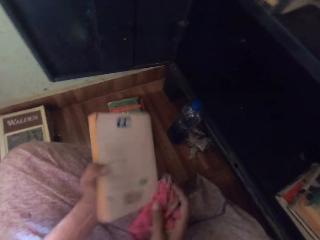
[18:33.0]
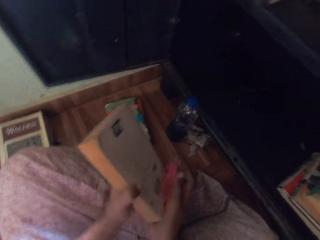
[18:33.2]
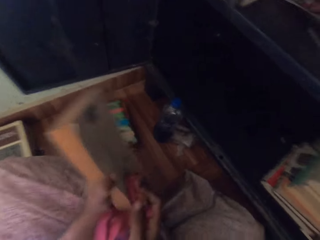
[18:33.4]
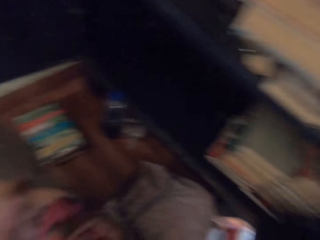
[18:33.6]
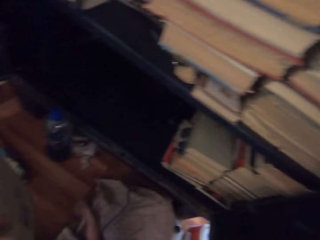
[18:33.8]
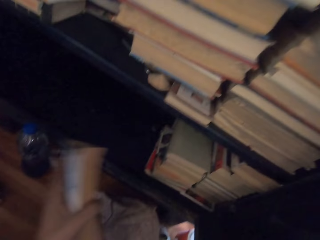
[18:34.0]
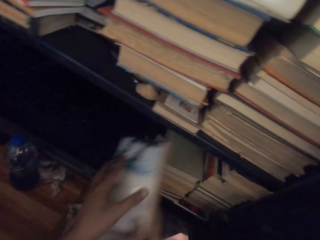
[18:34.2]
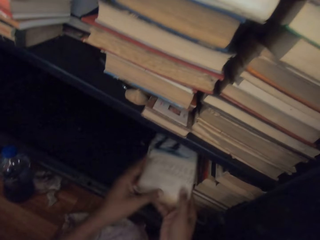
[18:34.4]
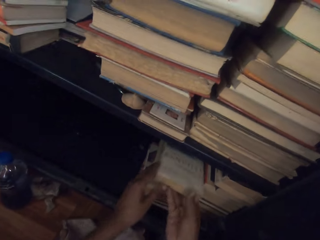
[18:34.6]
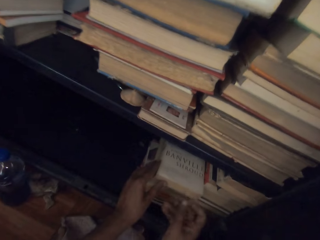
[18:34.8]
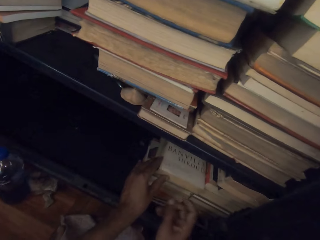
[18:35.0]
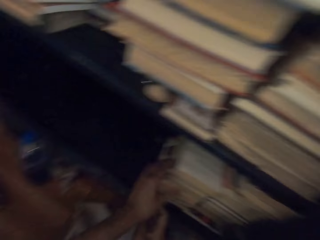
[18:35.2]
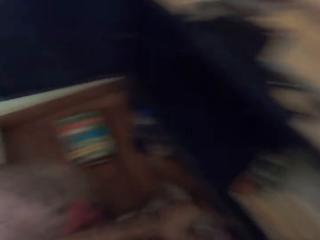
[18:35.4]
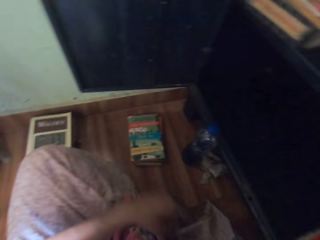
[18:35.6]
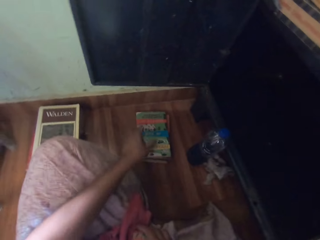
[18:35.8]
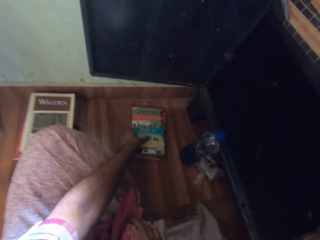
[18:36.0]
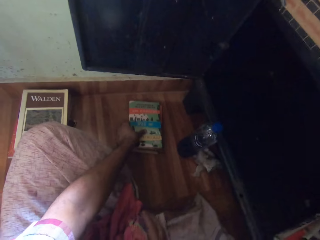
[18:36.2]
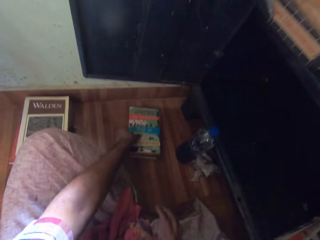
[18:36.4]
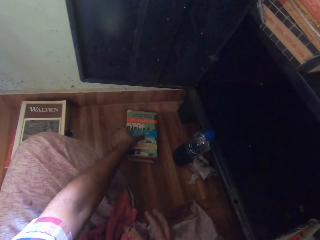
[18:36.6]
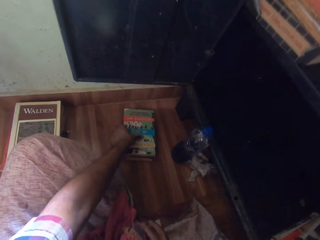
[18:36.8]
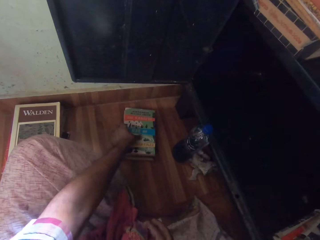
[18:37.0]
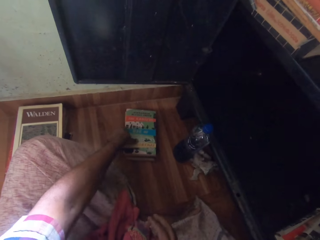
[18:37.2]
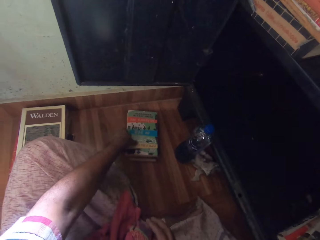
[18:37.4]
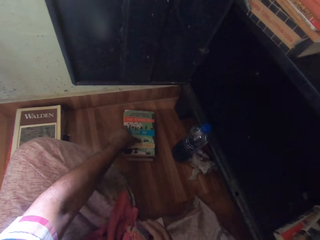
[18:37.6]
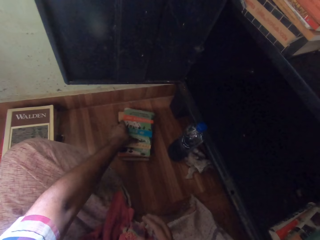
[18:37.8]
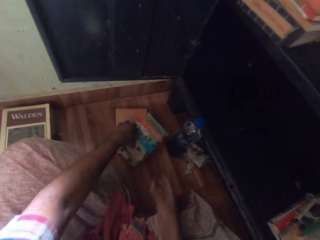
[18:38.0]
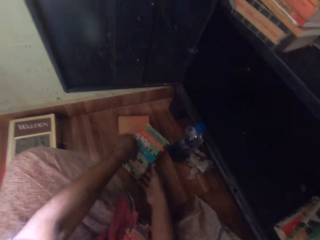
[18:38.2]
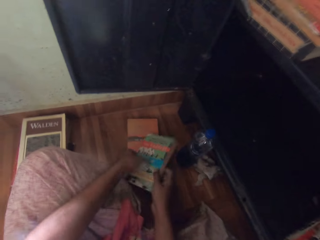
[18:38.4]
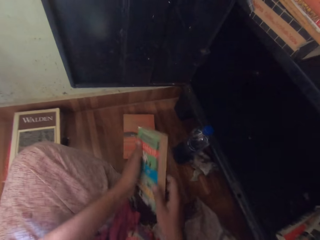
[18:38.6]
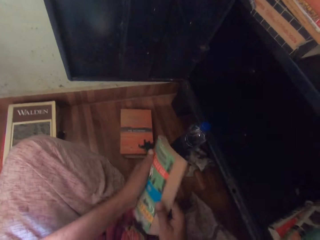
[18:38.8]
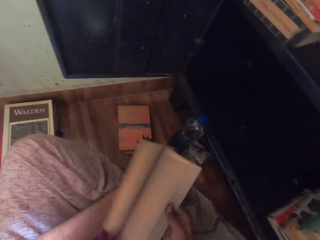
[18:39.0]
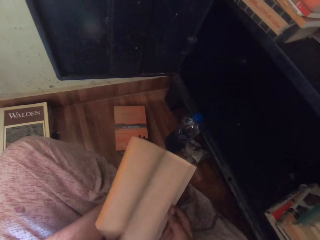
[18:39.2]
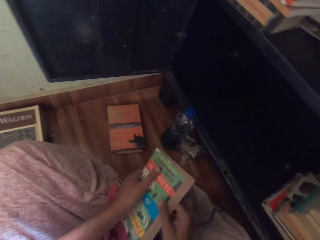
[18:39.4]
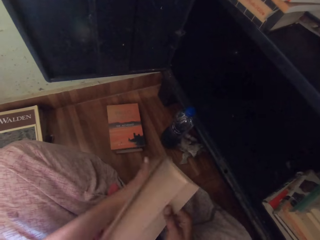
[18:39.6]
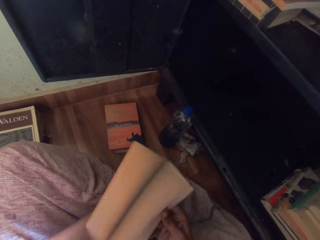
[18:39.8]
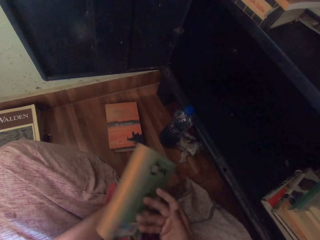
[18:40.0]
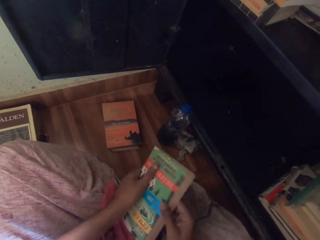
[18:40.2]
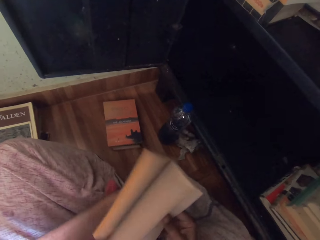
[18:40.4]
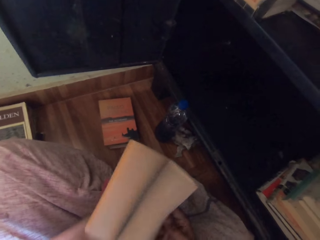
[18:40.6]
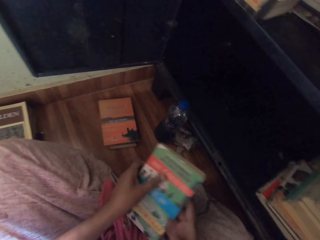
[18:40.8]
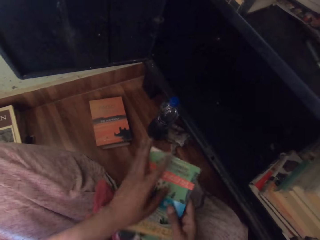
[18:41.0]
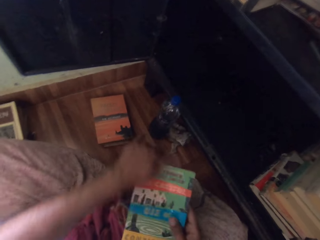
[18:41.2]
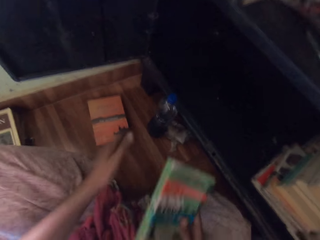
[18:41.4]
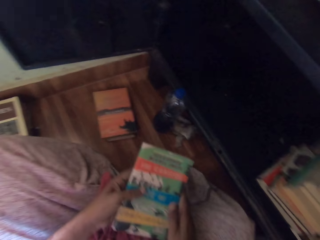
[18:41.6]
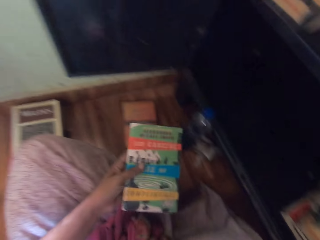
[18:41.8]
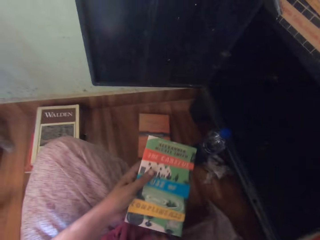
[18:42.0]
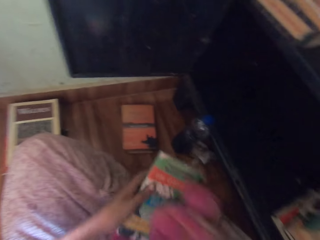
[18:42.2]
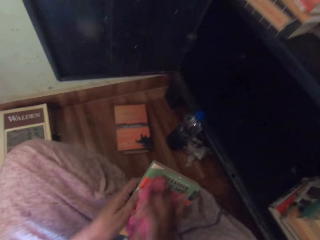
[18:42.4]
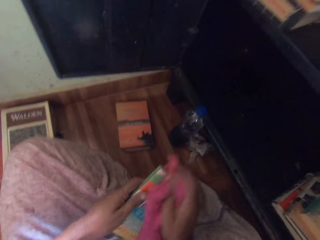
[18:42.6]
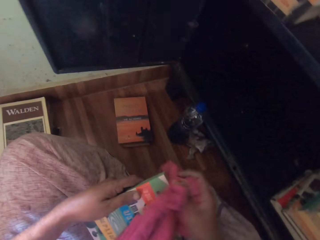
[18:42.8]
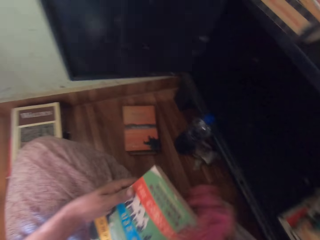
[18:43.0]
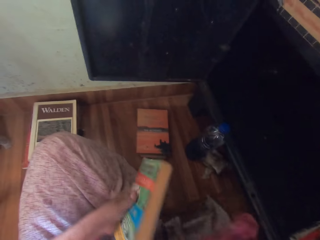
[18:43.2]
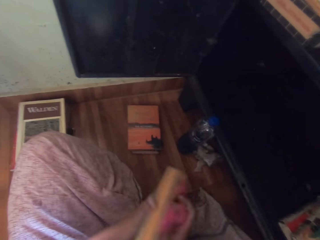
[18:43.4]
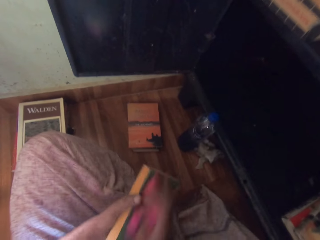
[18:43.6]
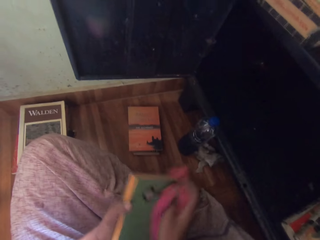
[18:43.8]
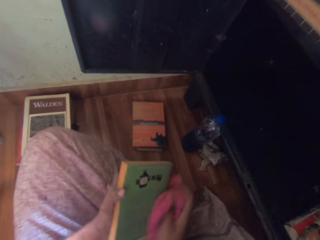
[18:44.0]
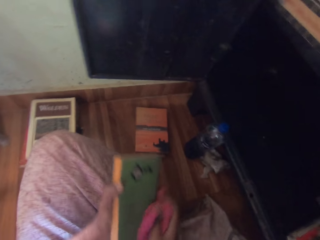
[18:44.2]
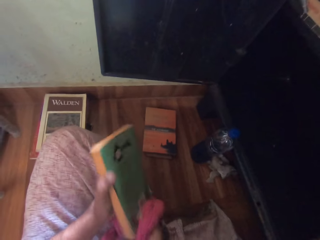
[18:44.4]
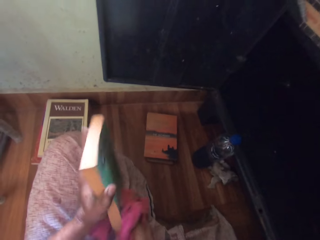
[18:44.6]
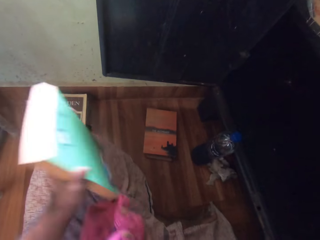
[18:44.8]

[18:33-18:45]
The camera wearer drops the book in his hands on the books in the shelf. He turns. He holds a book on the books on the floor with his left hand. He picks up the book on the books on the floor with his left hand. He holds the book in his left hand with his right hand. He flips the pages of the book in his left hand with his right hand. He wipes the book in his right hand with his left hand. He wipes the book in his left hand with the cloth in his right hand.

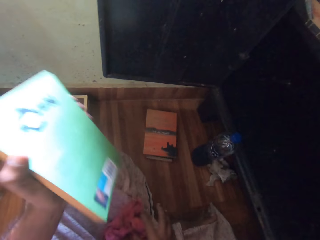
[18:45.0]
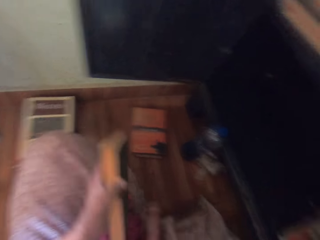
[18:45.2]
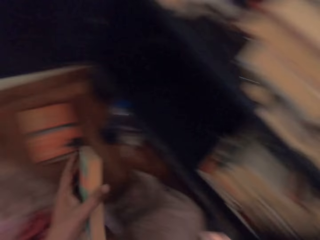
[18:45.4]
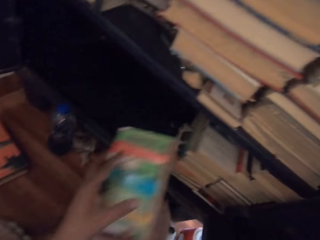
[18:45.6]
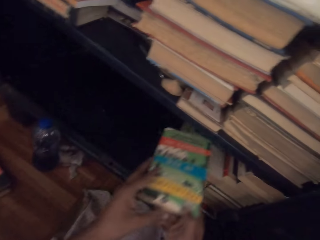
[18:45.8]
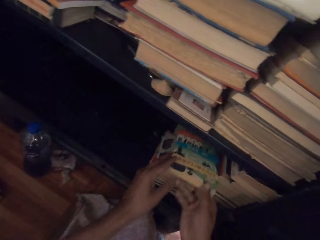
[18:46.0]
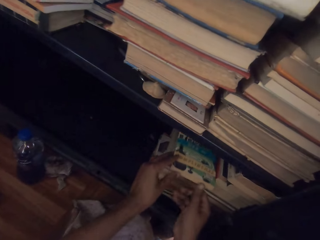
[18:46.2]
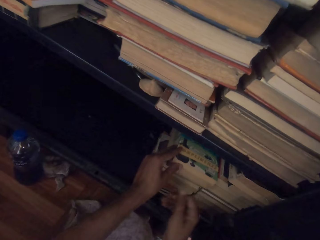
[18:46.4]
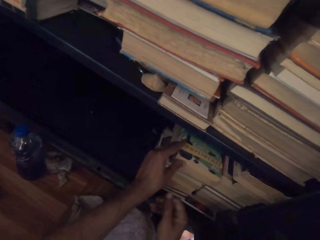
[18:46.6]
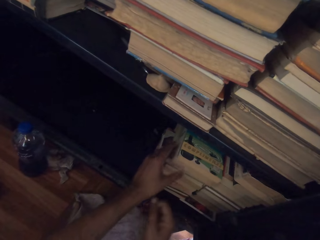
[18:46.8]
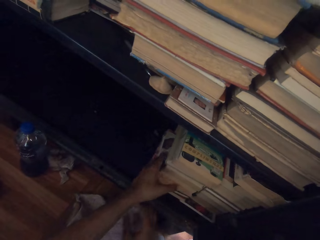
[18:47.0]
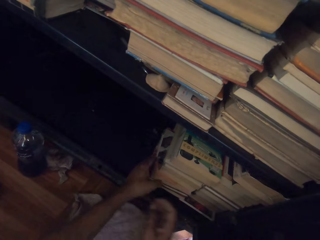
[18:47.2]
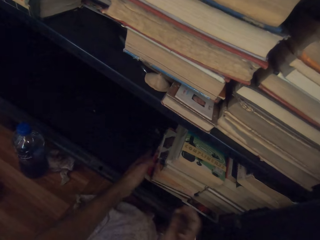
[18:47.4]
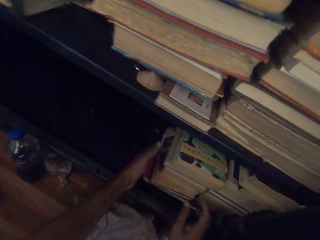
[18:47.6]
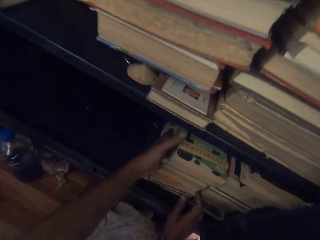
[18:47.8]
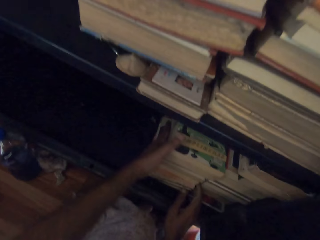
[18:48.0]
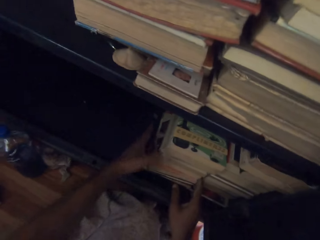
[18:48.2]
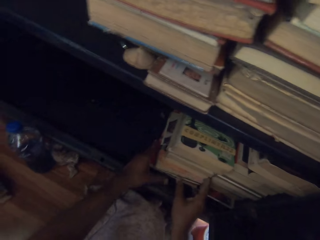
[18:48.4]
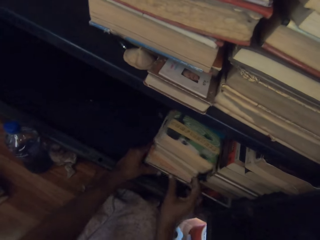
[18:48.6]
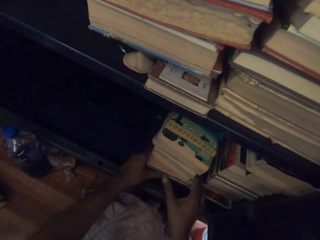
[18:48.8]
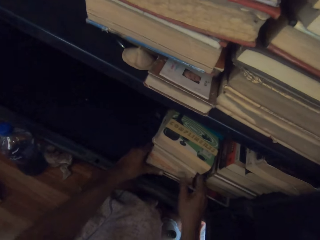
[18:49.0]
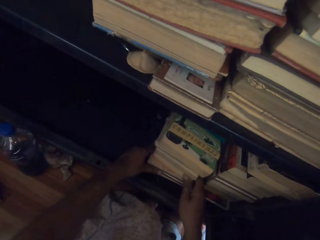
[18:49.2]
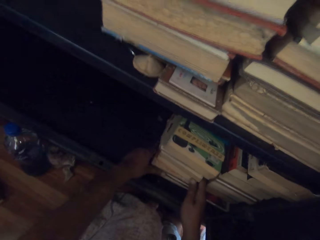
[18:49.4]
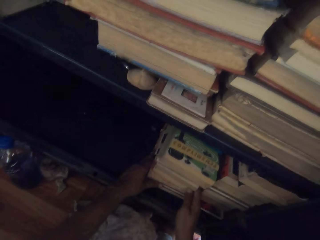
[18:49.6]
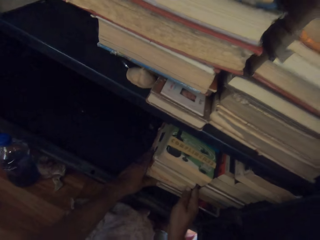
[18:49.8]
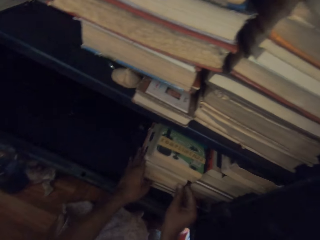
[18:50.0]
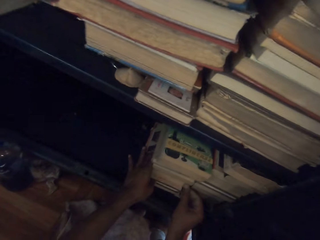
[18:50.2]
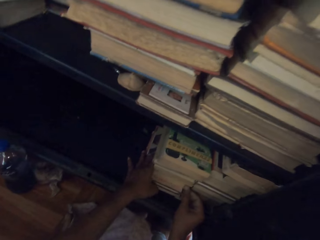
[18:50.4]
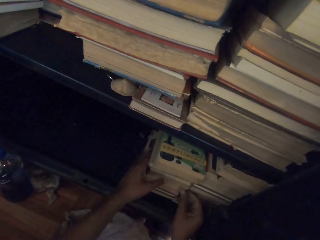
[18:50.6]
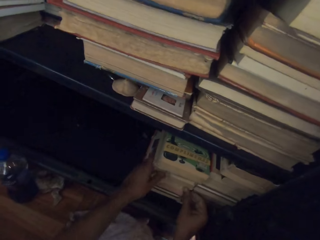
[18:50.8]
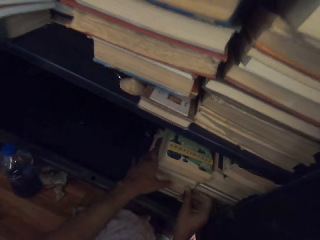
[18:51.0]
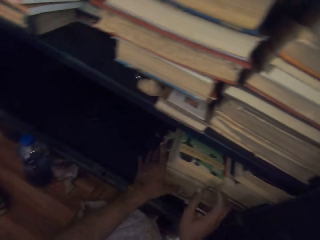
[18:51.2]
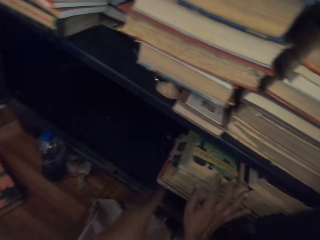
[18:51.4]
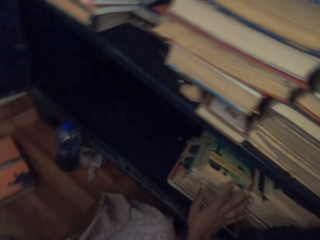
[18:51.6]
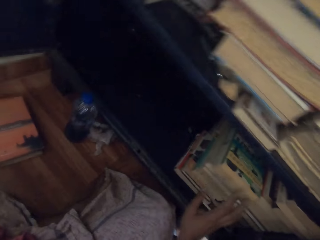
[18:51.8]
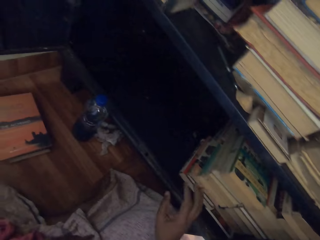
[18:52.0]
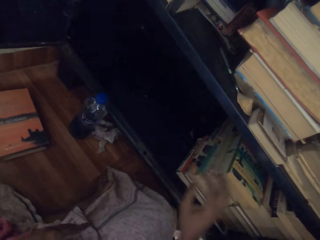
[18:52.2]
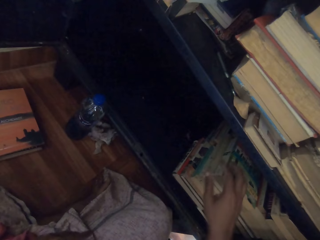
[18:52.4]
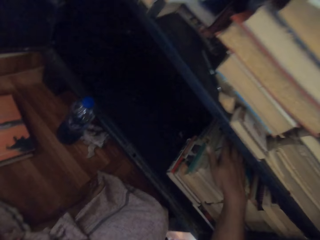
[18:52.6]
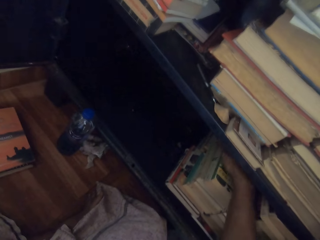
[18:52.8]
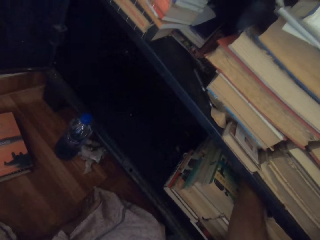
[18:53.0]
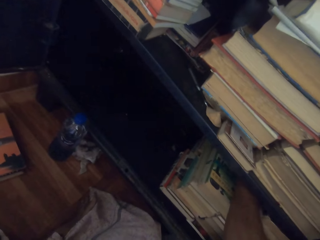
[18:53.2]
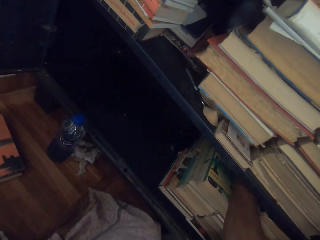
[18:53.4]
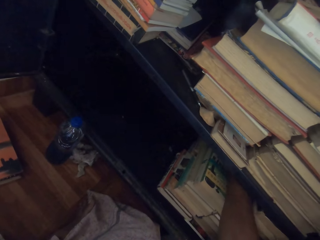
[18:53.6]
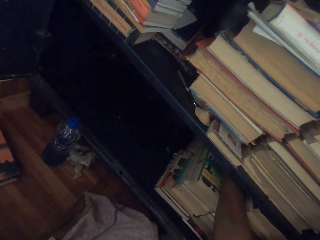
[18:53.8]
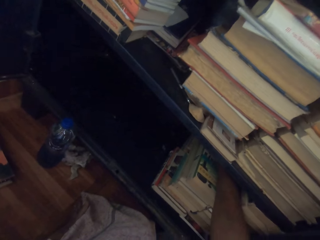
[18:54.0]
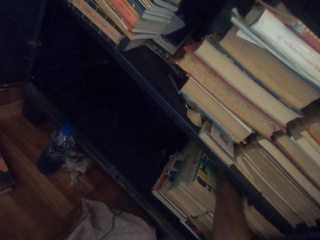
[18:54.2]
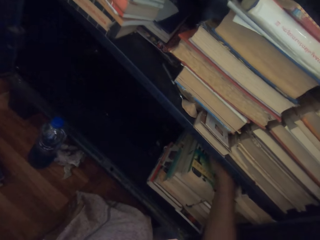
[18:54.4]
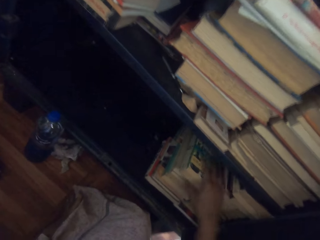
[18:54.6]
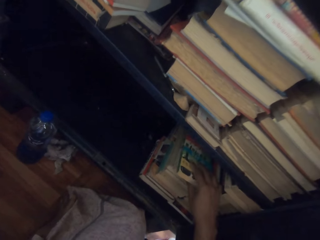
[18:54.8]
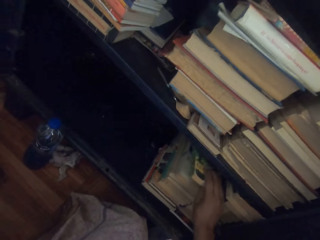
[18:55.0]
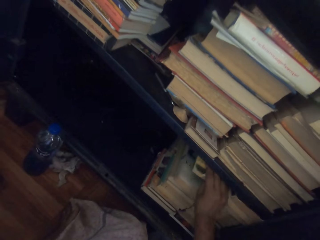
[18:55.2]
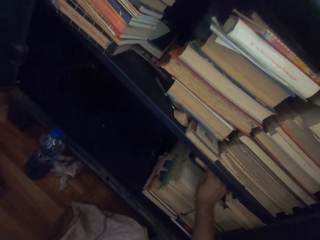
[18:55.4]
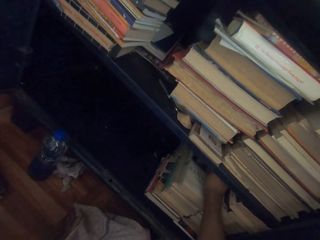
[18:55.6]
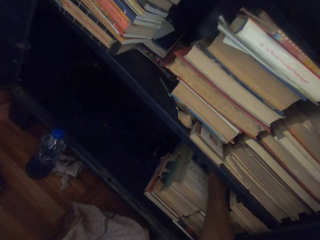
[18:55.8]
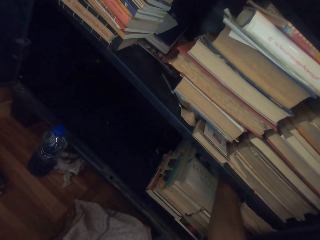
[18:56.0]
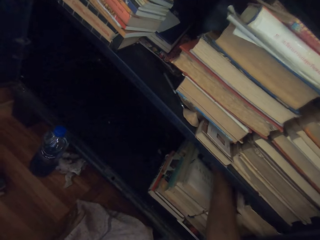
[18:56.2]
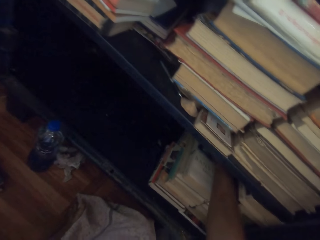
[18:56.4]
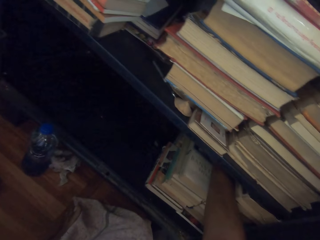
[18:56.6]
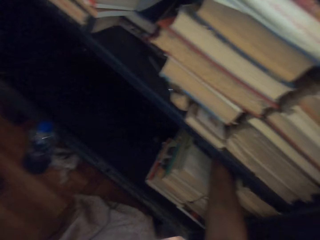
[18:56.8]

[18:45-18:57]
The camera wearer drops the book in his hands on the books in the shelf. He moves the books in the shelf with his hands. He holds a book with the right hand. He dips his right hand in the shelf. He moves the book on the books in the shelf with his right hand.
